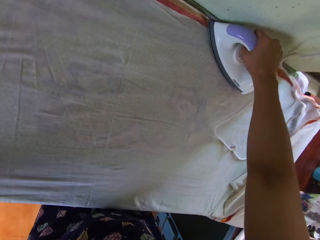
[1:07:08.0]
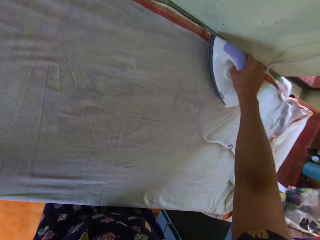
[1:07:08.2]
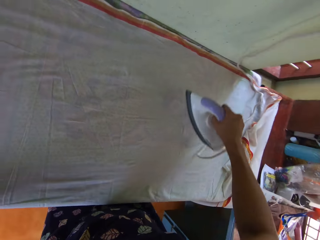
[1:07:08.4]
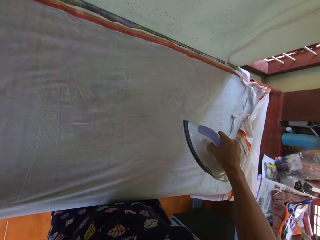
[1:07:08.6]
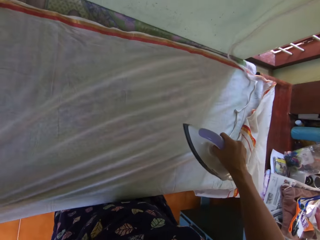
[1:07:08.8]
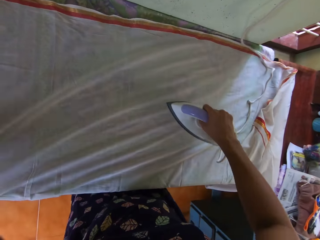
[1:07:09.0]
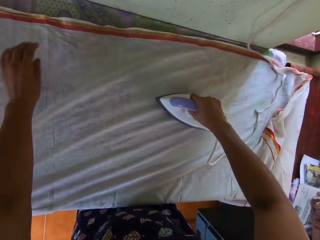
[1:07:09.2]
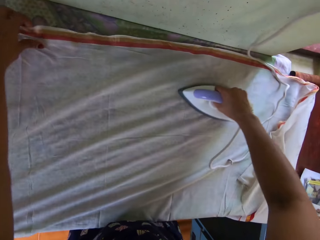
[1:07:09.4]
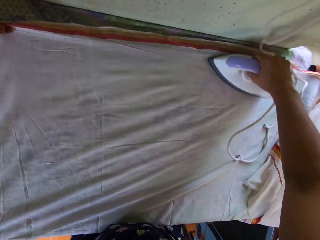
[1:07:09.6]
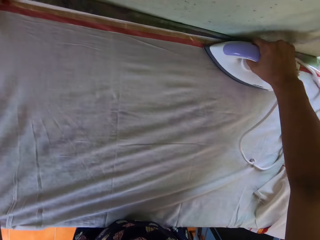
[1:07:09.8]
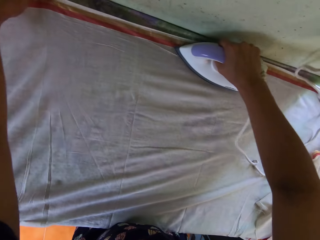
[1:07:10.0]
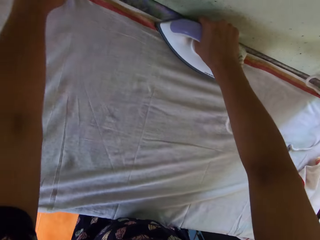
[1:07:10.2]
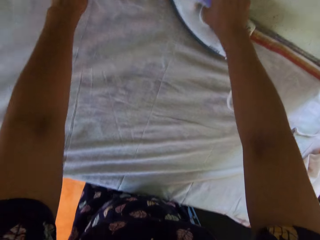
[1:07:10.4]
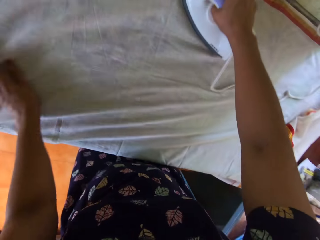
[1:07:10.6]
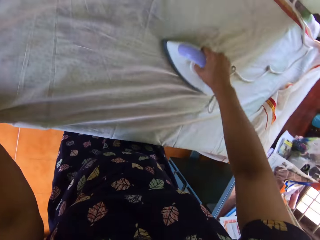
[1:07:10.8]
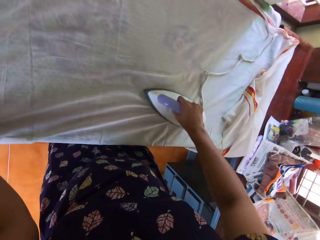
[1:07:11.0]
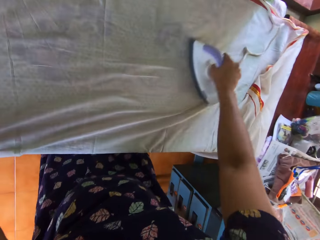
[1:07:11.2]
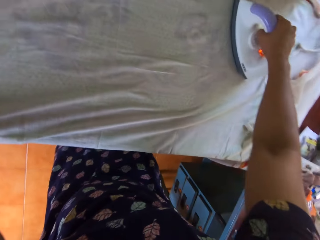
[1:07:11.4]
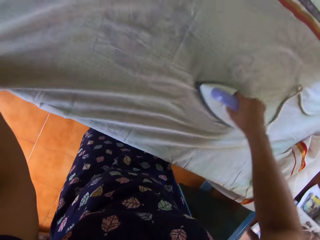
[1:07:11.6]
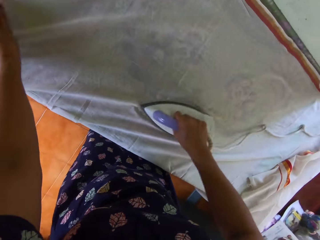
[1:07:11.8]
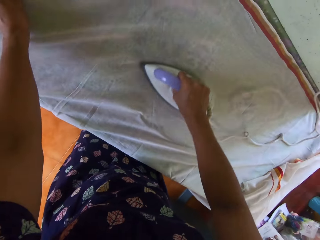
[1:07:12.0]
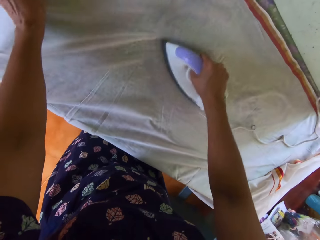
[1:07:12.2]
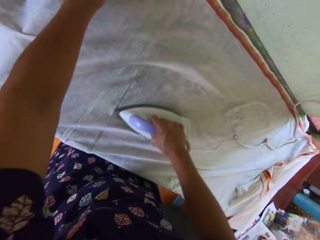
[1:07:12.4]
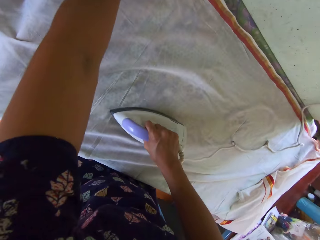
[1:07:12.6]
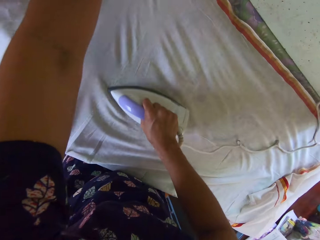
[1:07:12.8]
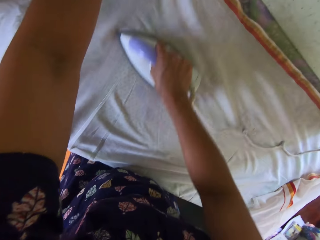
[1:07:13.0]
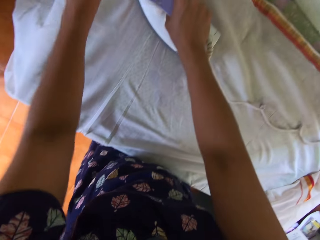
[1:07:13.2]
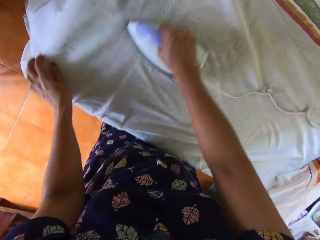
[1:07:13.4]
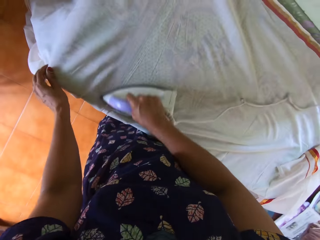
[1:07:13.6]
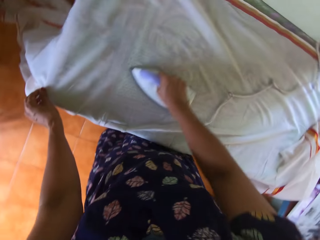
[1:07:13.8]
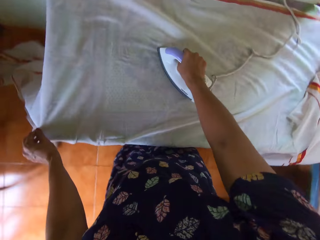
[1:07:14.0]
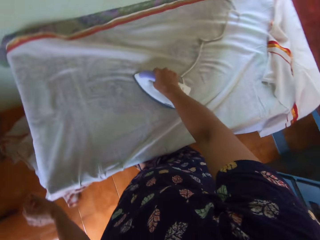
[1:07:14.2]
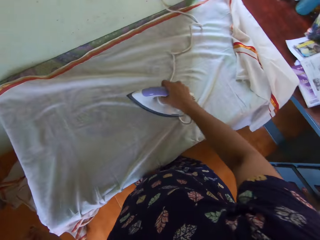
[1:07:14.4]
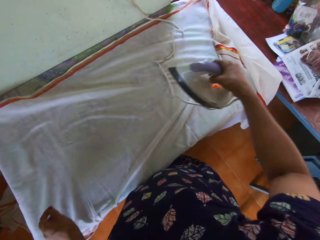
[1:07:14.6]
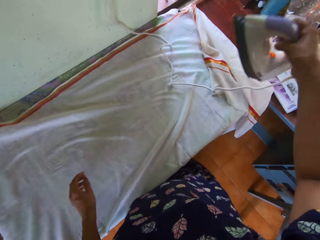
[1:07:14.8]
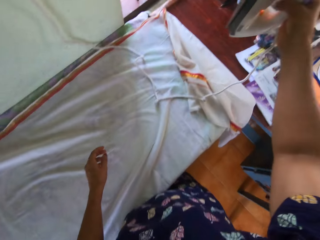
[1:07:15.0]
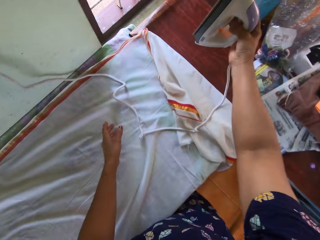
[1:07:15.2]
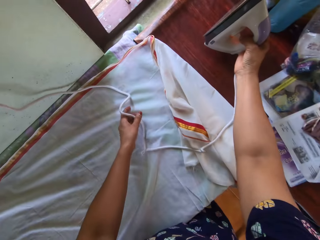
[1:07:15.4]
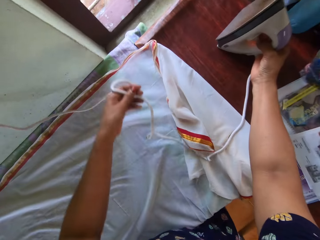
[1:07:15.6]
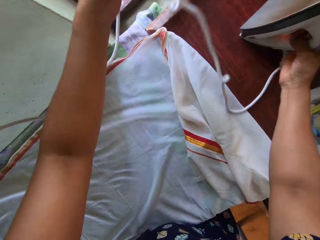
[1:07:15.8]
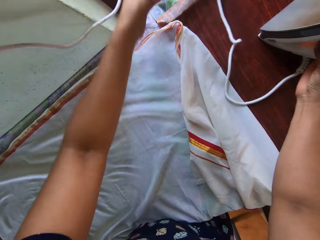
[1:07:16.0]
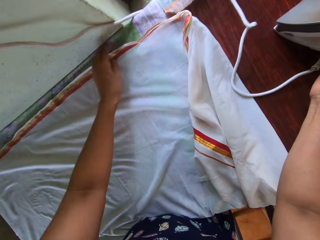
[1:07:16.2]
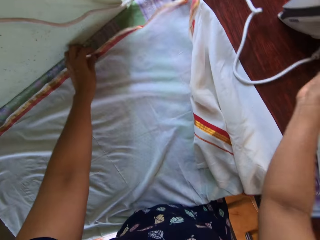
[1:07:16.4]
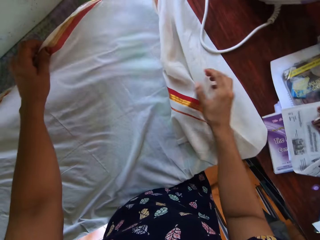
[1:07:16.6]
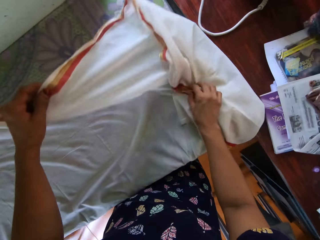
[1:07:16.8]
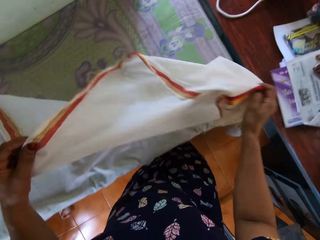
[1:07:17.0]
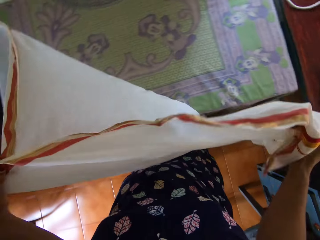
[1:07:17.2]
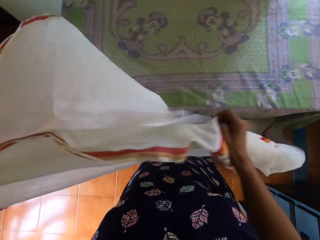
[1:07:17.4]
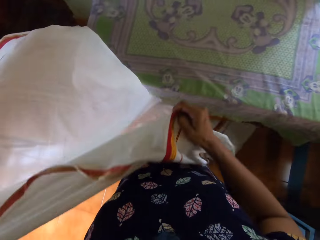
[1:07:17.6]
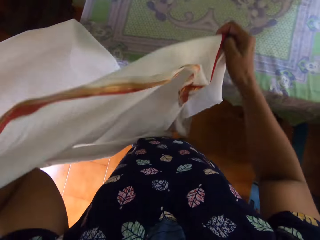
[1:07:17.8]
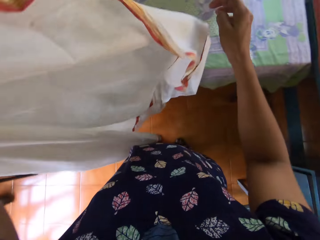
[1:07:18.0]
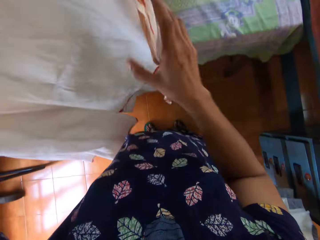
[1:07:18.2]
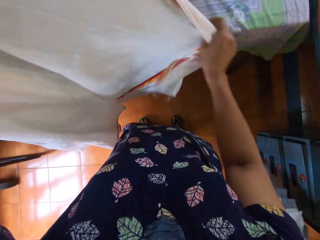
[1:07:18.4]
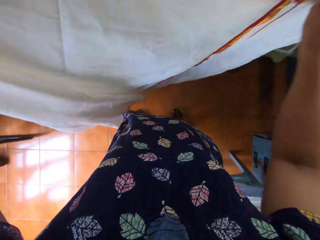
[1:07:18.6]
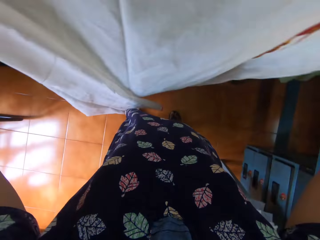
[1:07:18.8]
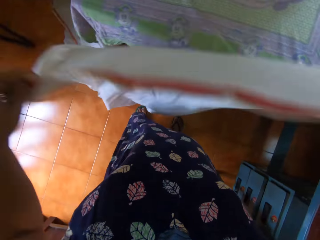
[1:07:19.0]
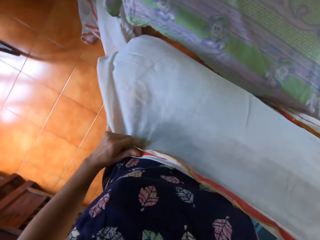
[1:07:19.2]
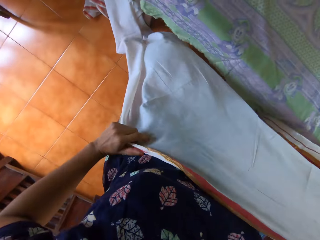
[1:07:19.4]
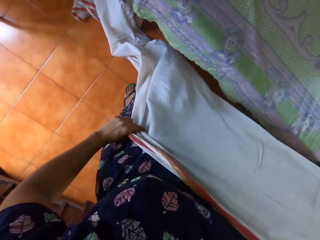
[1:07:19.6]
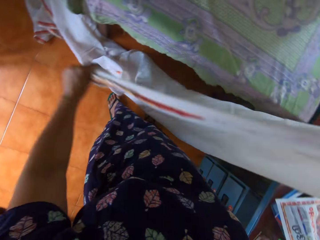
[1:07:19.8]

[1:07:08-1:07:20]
The camera wearer stretches the piece of cloth. They stretch the piece of cloth again. They hold the piece of cloth. They drop the pressing iron on the desk. They move the iron cable. They stretch the piece of cloth. They pick the bedsheet from the pressing table with both hands.

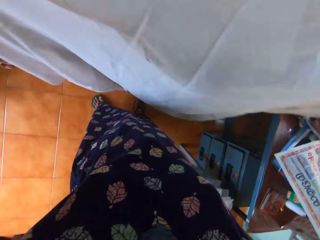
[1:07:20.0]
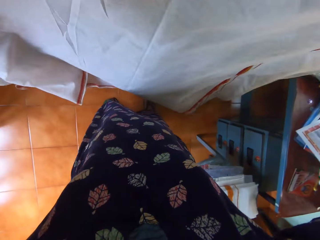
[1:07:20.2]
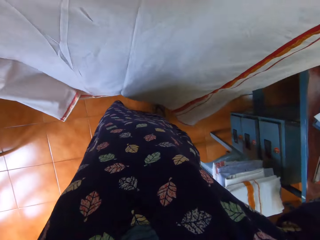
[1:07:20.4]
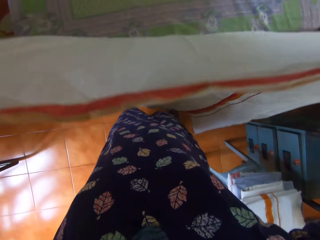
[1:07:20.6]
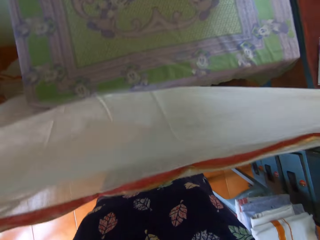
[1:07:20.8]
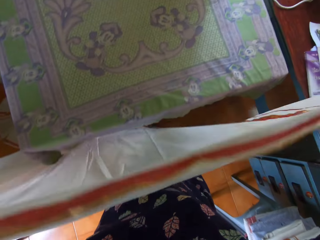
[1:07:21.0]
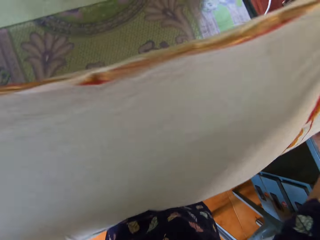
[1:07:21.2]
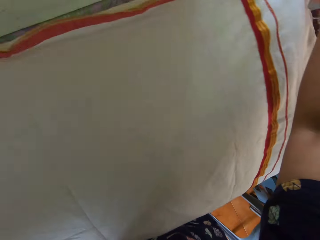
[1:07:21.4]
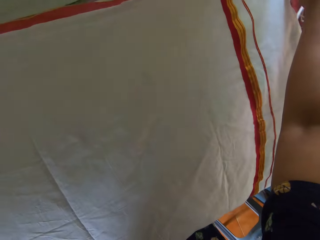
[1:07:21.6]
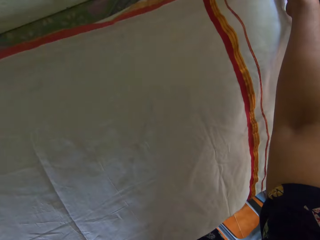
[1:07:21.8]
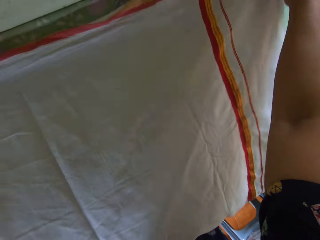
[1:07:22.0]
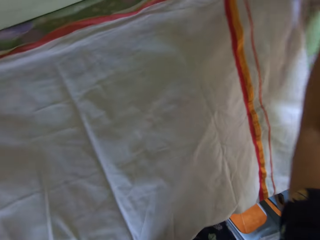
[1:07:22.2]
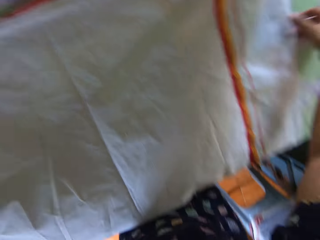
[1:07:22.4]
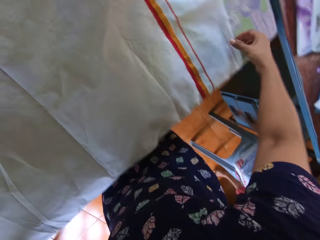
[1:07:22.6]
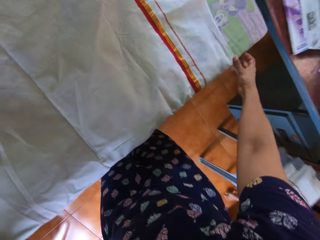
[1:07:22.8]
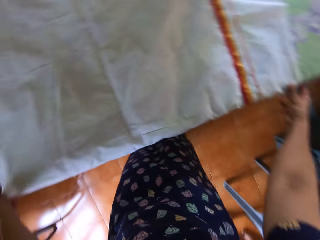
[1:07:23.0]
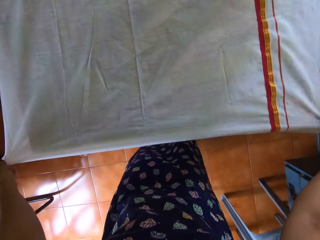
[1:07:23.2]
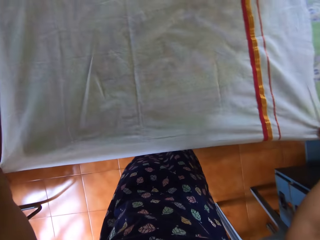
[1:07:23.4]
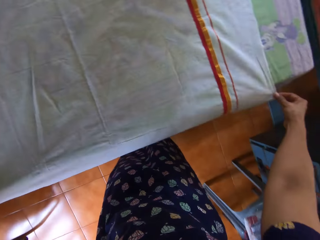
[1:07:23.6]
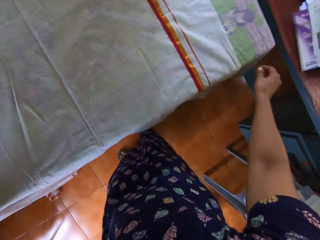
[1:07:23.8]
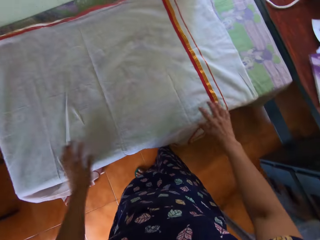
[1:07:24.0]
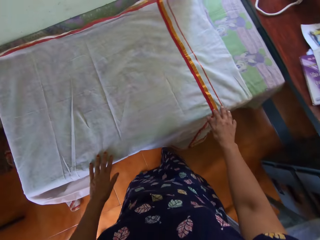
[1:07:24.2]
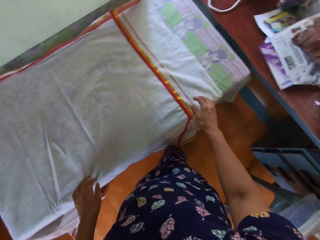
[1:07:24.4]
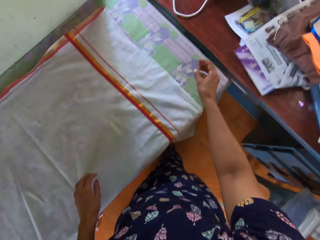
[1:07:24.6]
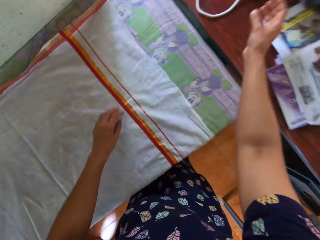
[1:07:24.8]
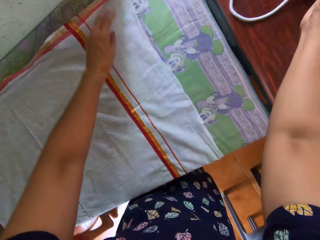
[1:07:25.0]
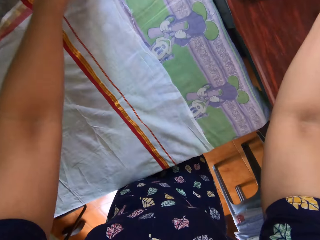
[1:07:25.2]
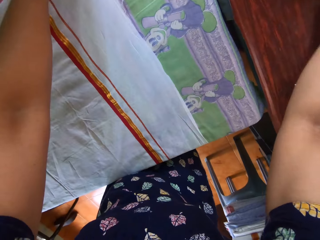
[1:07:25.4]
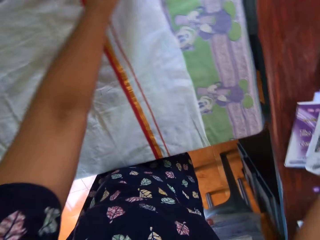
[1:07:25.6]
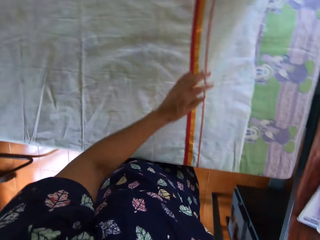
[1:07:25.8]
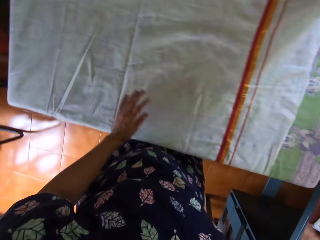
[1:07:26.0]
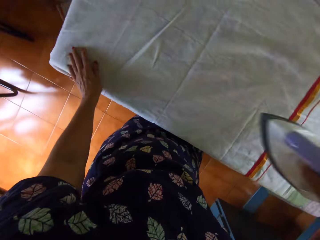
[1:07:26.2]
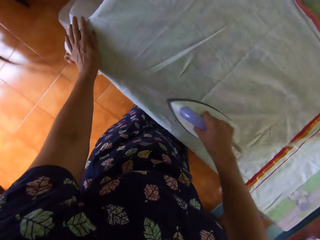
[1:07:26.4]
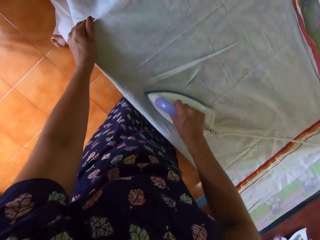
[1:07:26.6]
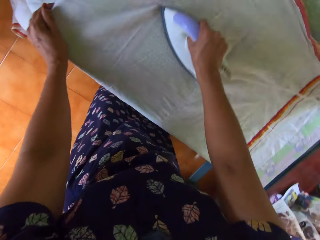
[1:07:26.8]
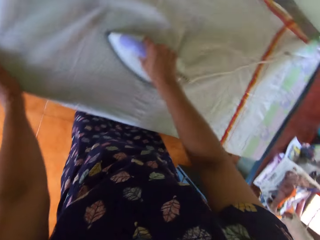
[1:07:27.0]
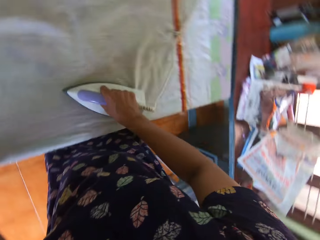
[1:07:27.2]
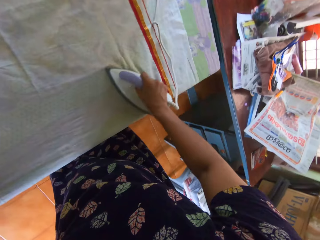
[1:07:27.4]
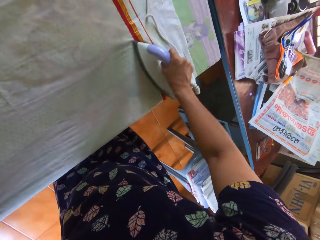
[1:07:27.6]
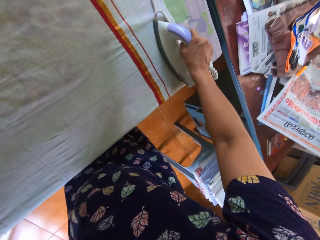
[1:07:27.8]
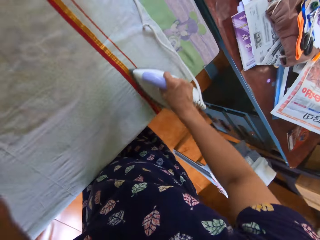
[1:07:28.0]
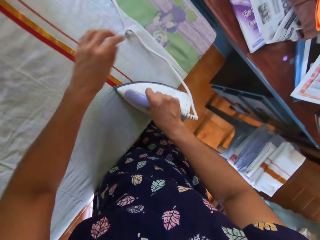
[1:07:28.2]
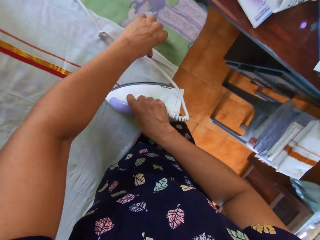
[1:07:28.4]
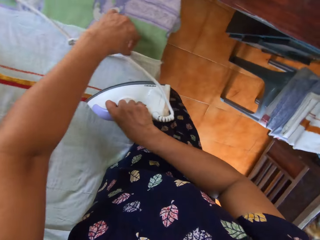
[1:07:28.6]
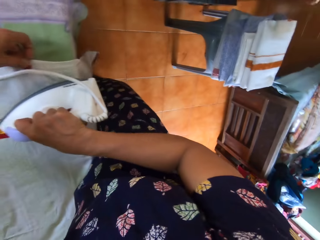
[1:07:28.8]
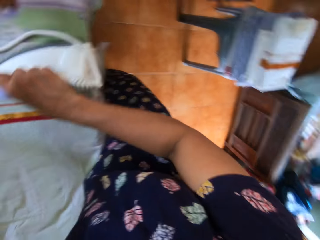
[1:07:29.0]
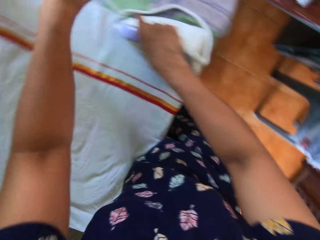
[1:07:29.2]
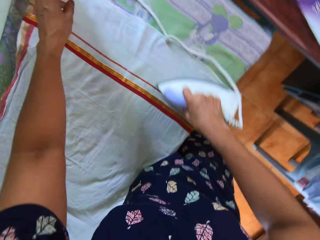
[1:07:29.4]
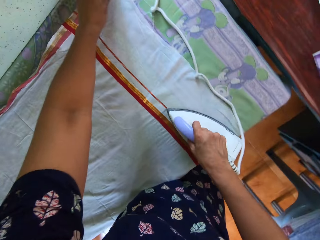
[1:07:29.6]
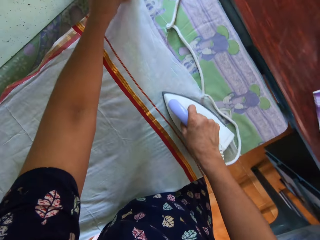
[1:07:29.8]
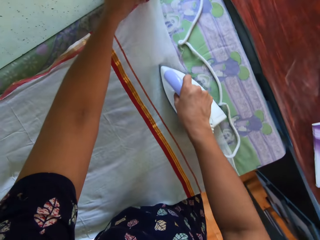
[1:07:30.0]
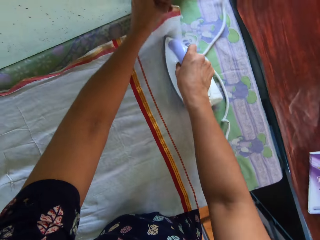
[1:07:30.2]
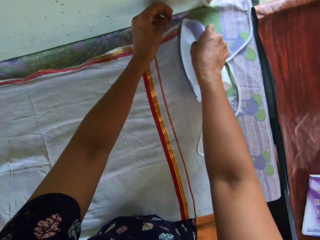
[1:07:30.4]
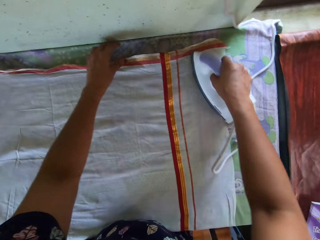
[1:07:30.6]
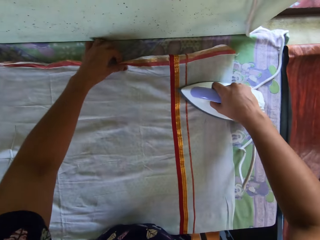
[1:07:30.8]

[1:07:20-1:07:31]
The camera wearer spreads the bedsheet or piece of cloth on the pressing table with both hands. She stretches the piece of cloth. She picks the pressing iron from the desk with her right hand. She holds the piece of cloth. She presses the bedsheet on the pressing table with the iron in her right hand. She stretches the piece of cloth. She stretches the piece of cloth again.
